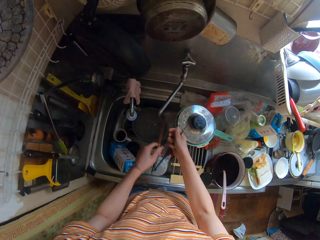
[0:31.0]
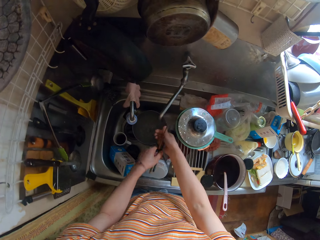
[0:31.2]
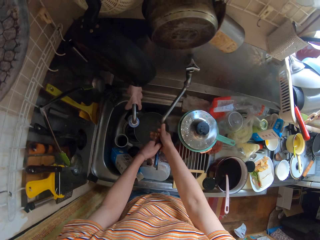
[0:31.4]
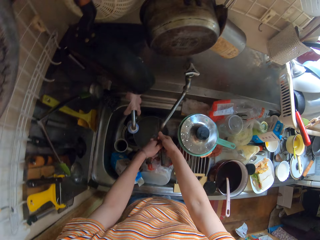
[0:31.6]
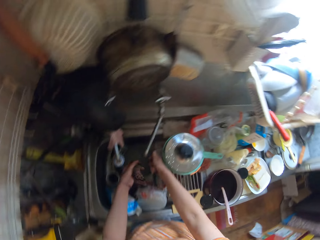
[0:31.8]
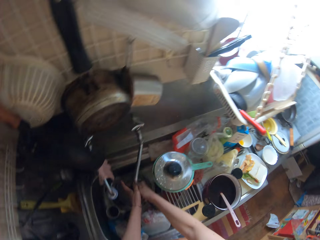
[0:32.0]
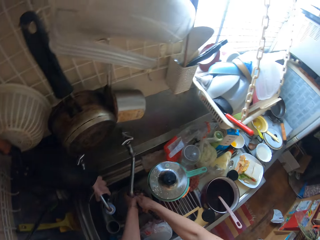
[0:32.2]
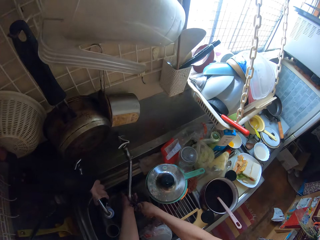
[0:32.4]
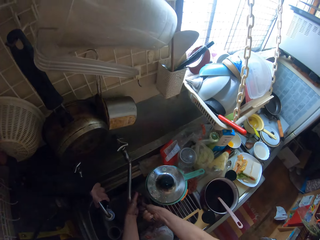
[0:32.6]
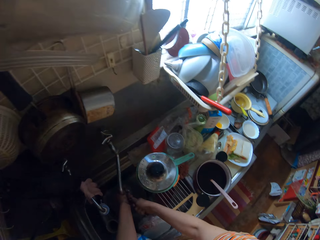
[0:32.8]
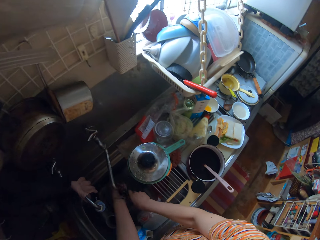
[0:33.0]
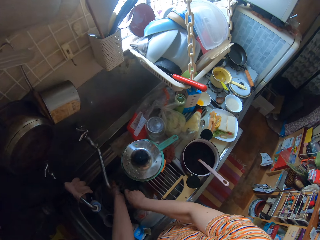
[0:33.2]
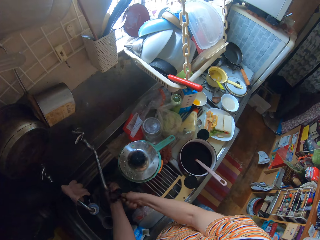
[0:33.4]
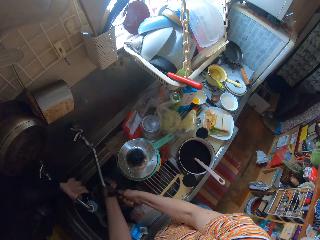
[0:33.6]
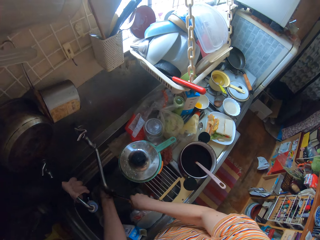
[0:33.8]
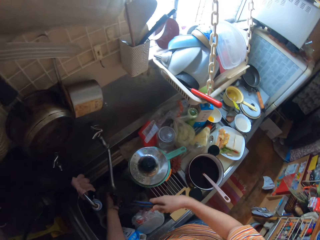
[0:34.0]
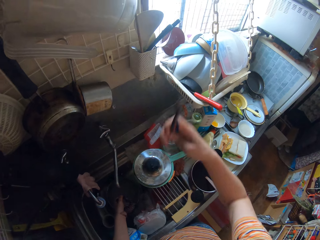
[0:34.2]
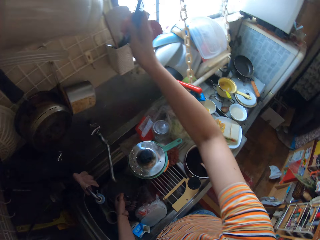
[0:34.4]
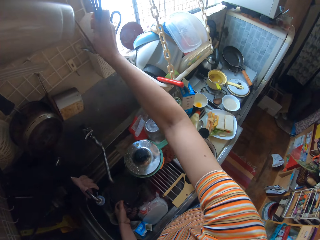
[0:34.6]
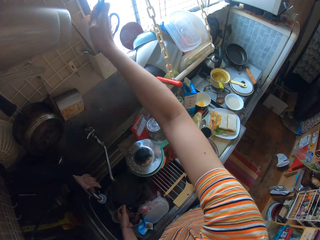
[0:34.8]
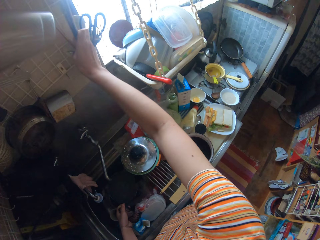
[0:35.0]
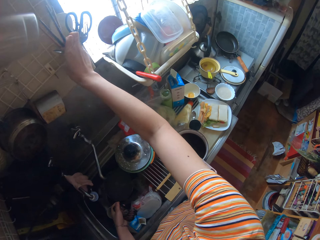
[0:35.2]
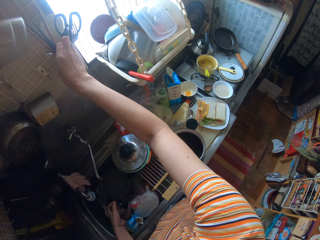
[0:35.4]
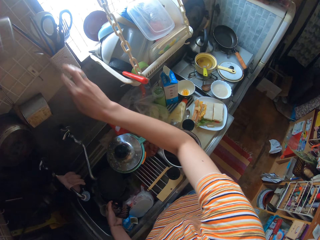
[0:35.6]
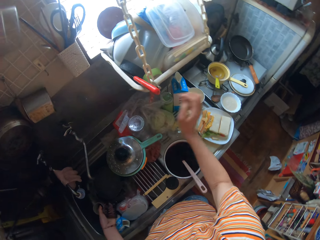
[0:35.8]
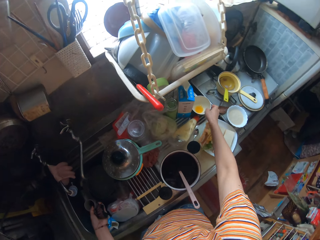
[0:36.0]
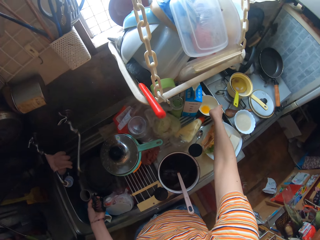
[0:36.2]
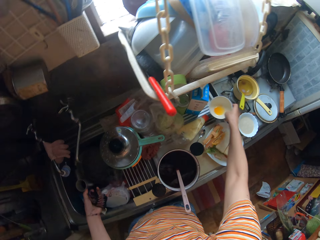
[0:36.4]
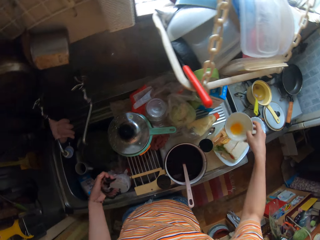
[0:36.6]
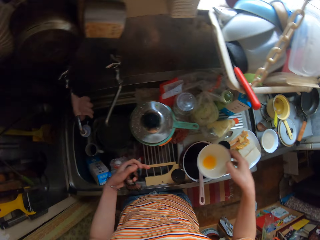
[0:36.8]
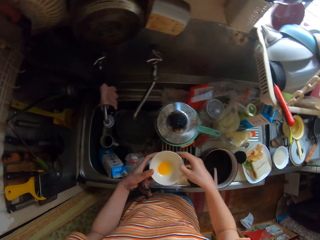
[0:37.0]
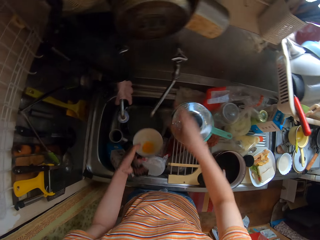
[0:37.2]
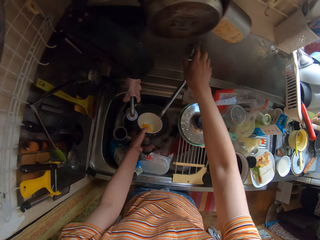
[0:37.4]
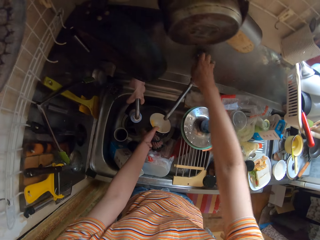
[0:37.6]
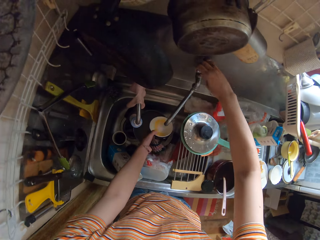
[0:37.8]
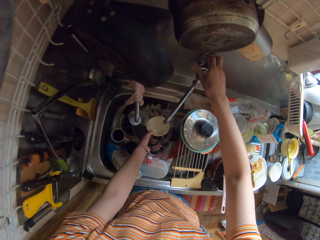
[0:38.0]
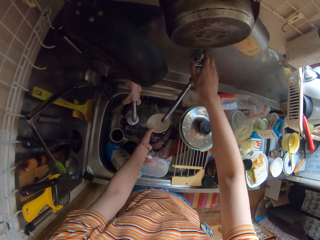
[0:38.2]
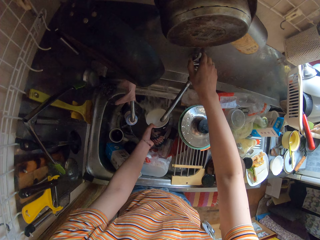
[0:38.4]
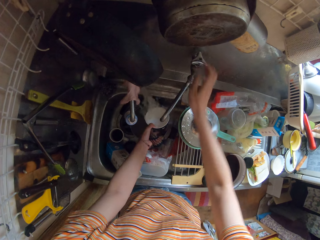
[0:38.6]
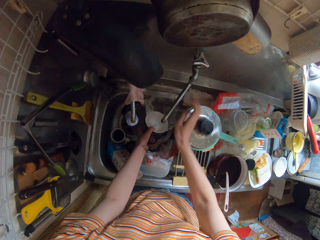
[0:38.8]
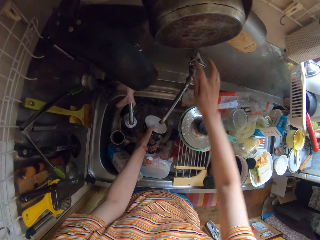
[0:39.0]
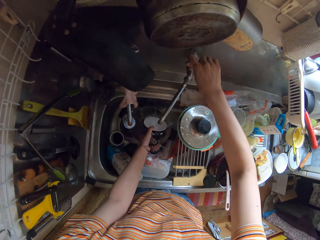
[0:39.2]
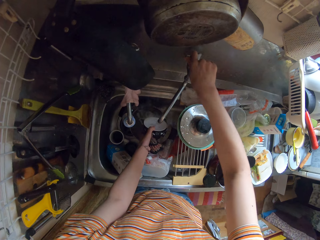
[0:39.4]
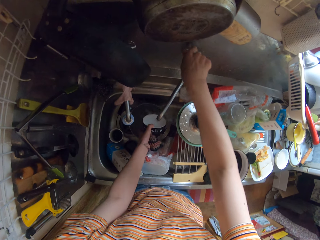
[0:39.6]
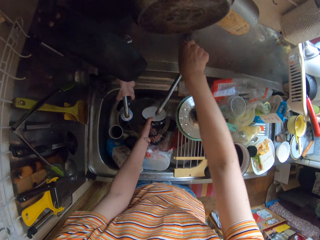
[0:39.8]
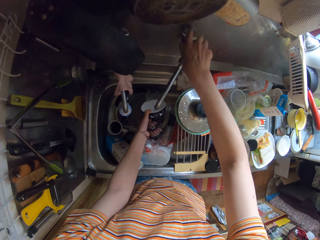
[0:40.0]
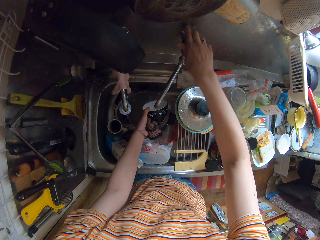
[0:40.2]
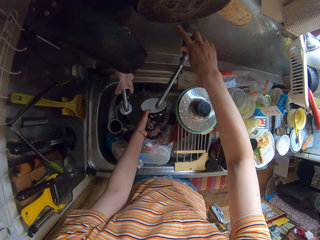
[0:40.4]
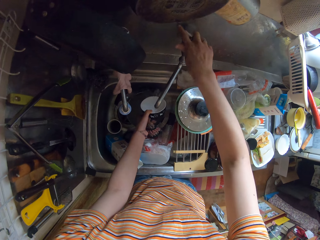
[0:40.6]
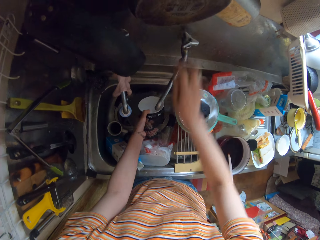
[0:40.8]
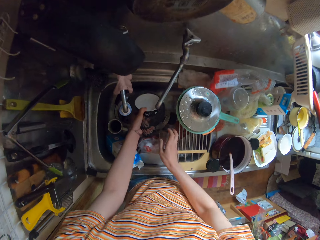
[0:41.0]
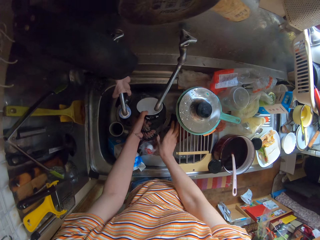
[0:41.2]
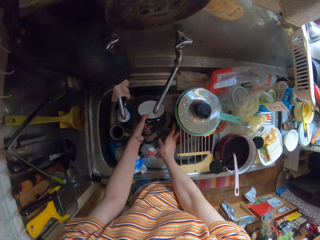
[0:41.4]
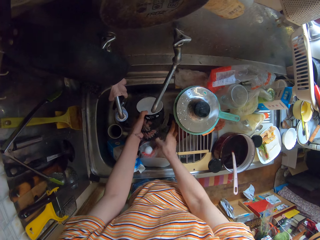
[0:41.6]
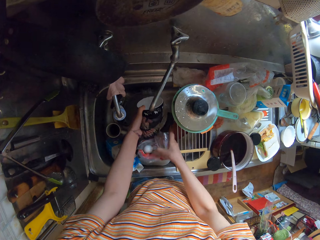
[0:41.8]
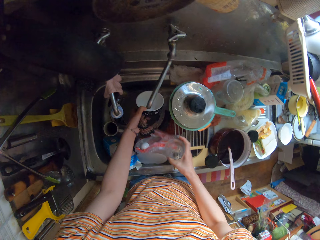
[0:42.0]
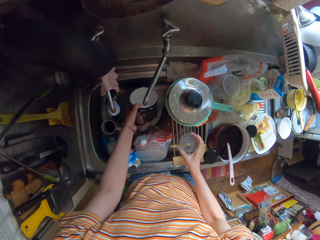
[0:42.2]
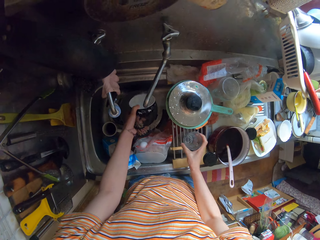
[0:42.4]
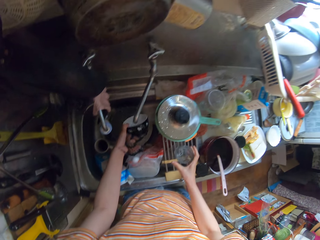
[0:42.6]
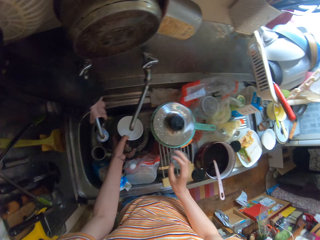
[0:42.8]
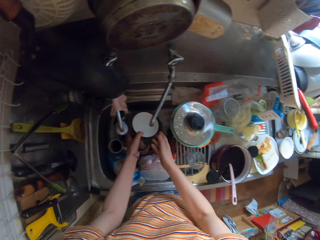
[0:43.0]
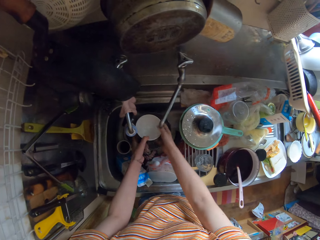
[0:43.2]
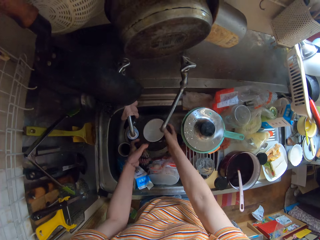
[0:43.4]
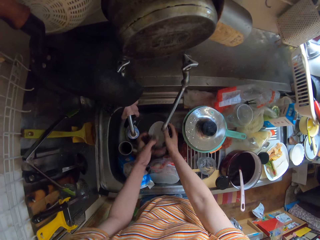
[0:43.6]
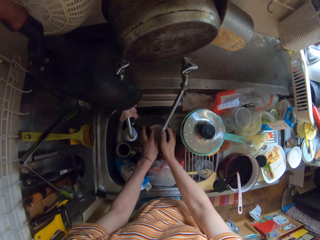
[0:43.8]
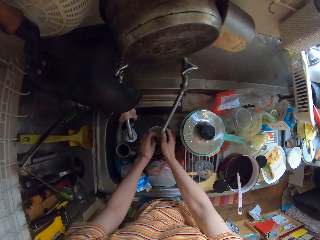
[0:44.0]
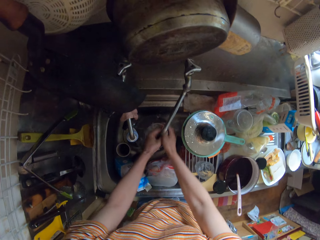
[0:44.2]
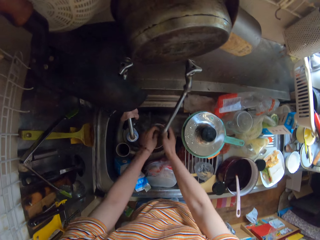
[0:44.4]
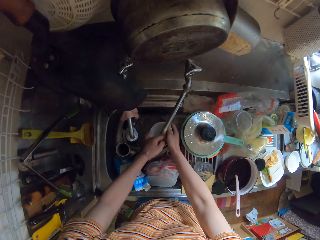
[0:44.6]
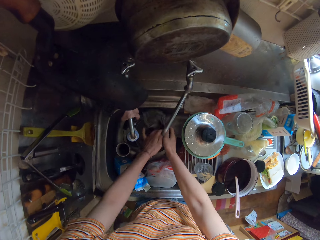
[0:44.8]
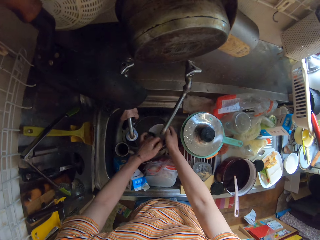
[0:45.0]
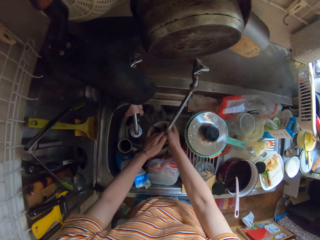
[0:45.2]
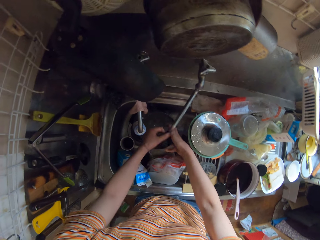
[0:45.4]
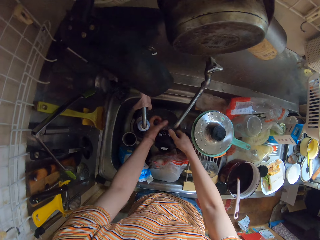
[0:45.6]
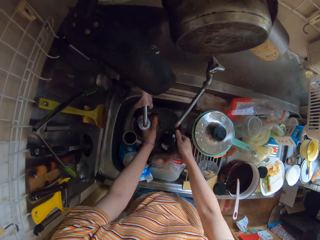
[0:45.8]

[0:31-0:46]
The camera wearer rinses the chopsticks in the sink. She drops the chopsticks in the kitchen rack. She picks a plate from the kitchen surface. She opens the tap with her left hand and rinses the plate in the wash sink. She closes the tap with her right hand. She picks a glass cup from the wash sink and drops the glass cup on the kitchen surface. She holds the plate in the wash sink with her hands. She washes the spoon with the sponge.

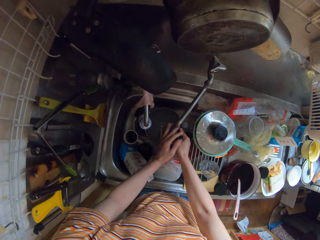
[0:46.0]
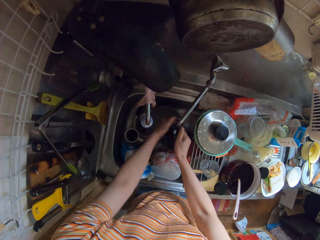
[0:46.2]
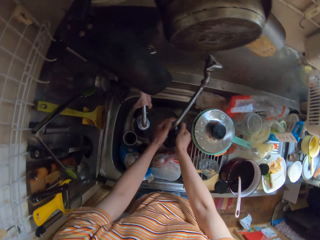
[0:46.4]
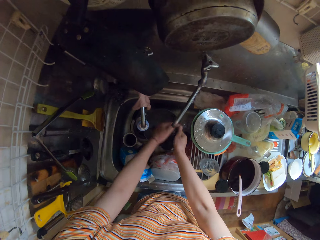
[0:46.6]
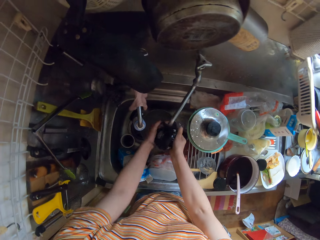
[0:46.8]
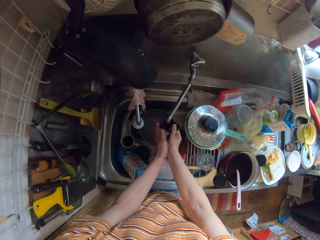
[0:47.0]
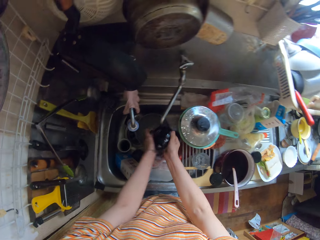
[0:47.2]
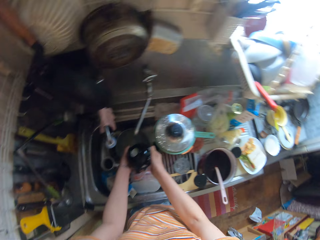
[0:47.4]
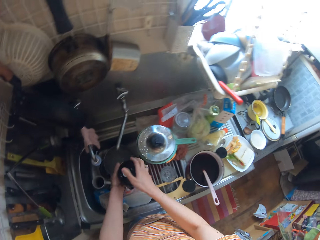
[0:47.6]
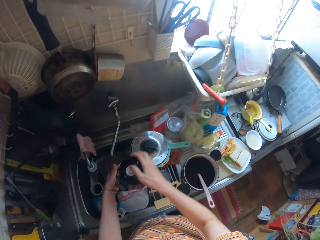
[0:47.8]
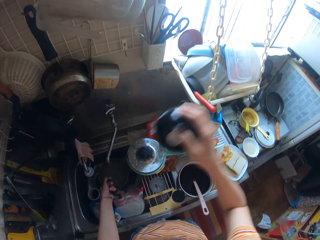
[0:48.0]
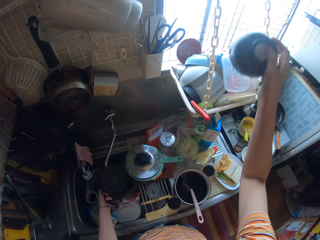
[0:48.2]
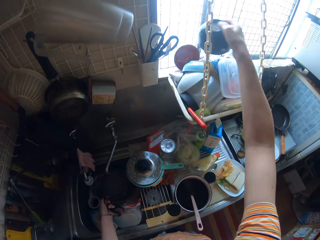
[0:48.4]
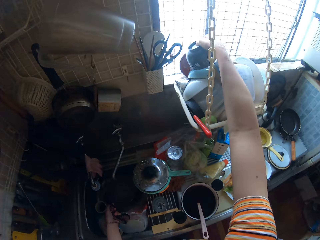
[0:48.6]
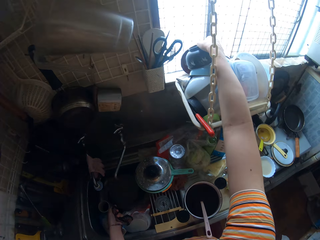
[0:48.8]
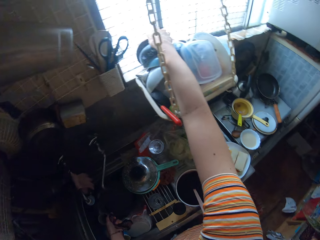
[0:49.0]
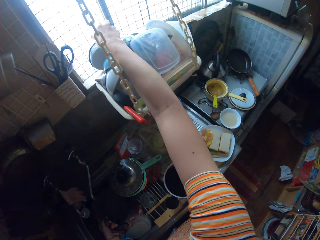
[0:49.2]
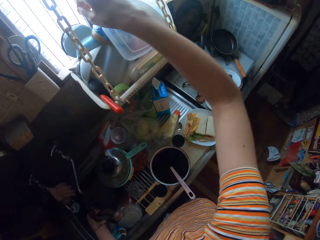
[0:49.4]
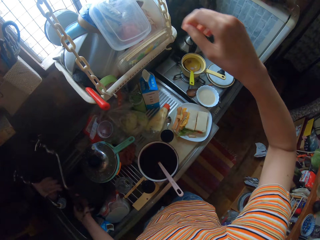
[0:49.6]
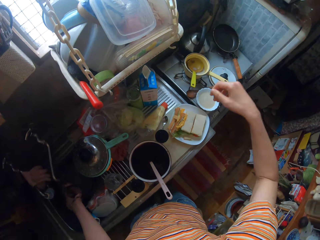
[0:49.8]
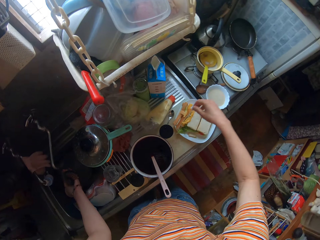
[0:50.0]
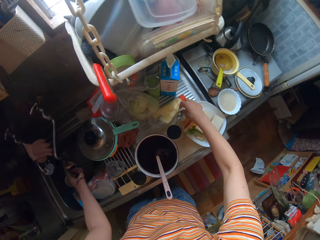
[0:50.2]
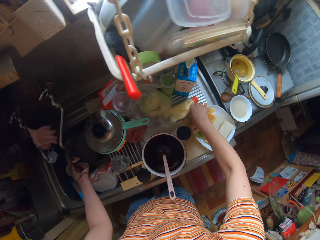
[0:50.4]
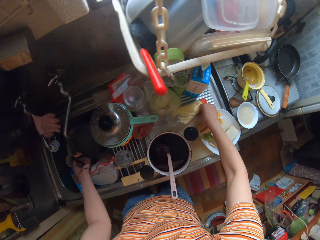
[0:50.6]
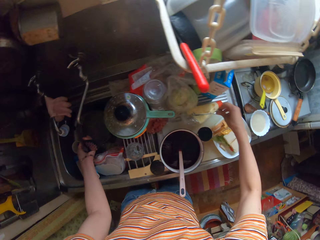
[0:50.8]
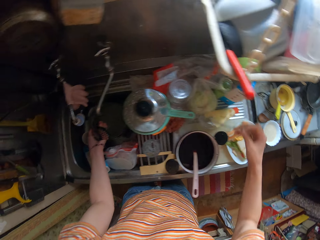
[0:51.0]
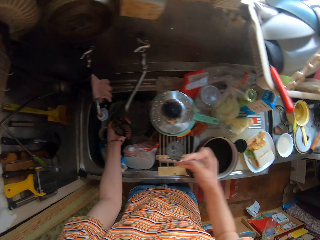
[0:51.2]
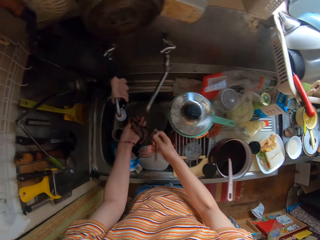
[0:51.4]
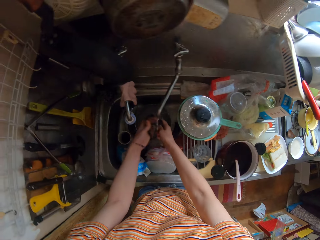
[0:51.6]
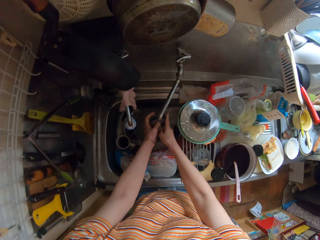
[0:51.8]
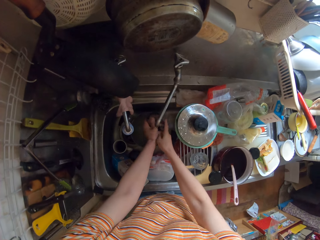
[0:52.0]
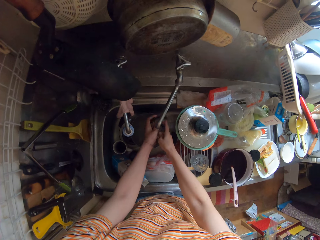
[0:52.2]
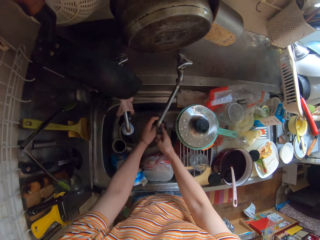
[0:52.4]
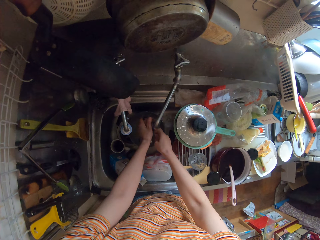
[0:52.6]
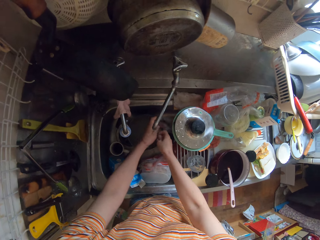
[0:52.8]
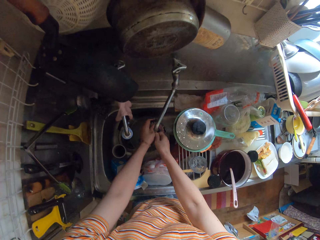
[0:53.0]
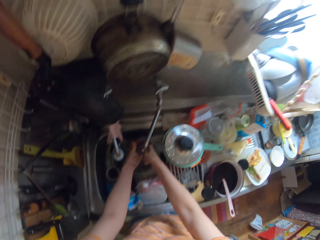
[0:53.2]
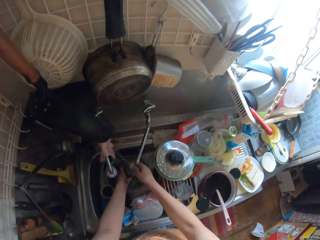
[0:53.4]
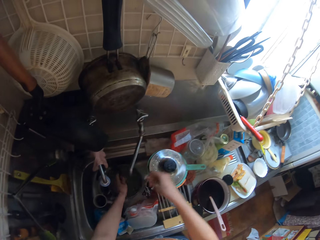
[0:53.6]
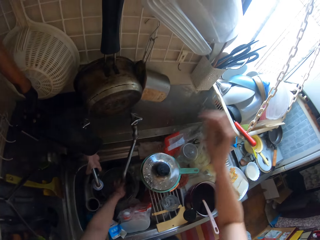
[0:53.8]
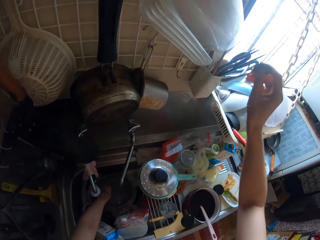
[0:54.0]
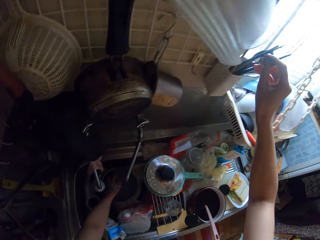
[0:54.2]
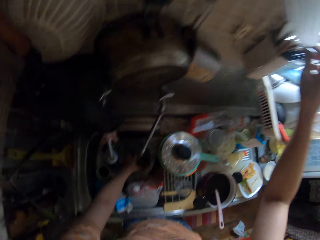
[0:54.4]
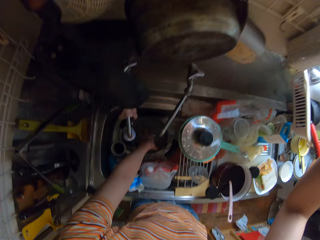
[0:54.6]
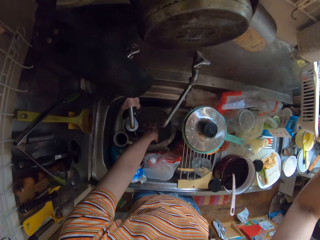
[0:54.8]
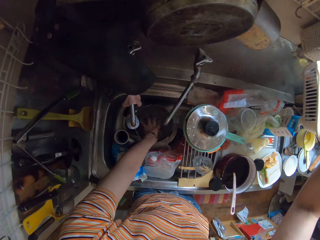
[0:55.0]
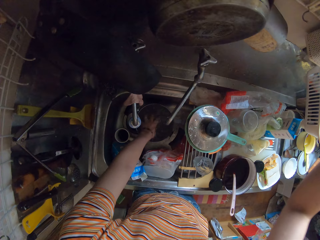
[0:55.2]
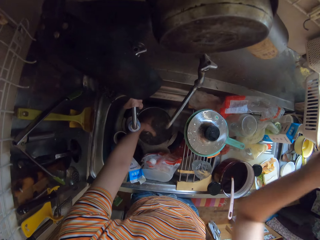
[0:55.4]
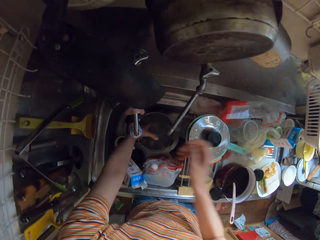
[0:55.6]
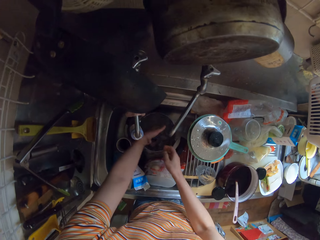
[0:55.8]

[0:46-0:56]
The camera wearer drops the plate on the plates in the kitchen. She picks a spoon with her right hand. She washes the spoon in the wash sink and drops the spoon in the rack.
